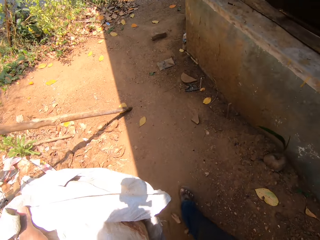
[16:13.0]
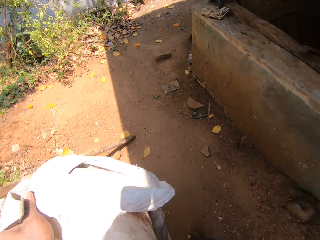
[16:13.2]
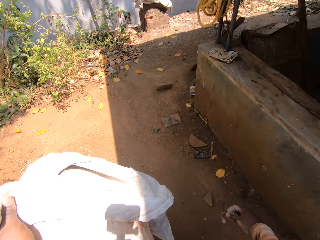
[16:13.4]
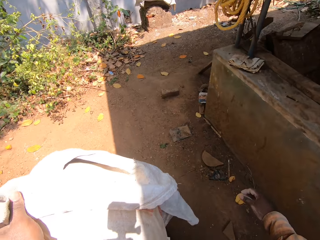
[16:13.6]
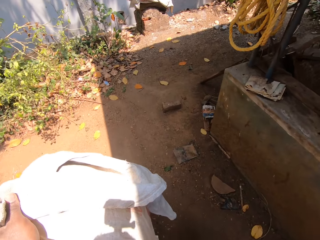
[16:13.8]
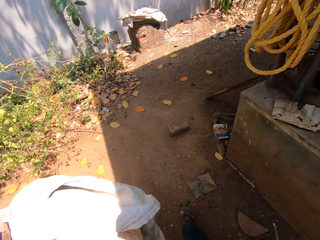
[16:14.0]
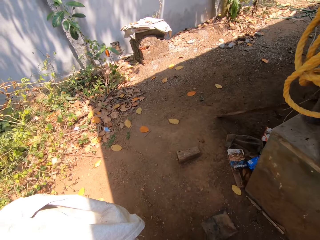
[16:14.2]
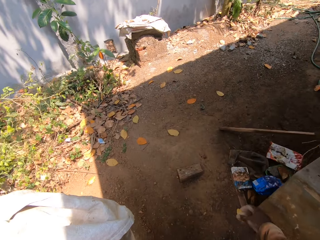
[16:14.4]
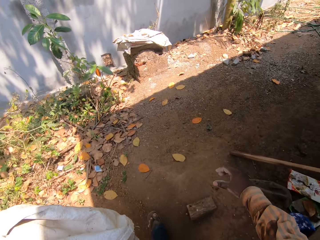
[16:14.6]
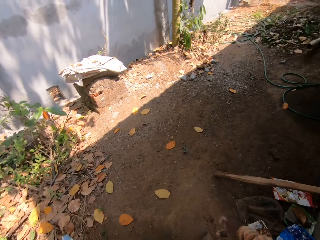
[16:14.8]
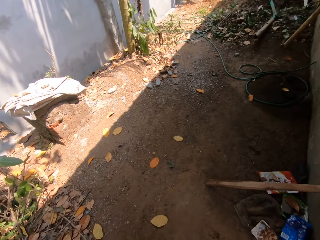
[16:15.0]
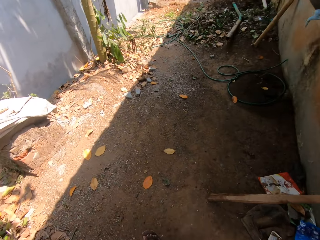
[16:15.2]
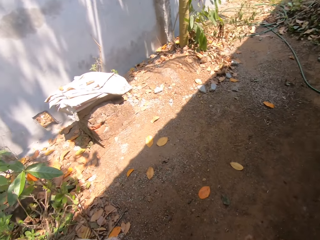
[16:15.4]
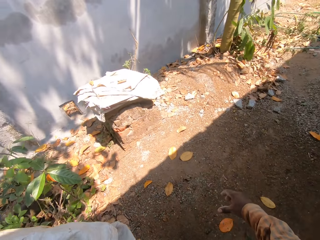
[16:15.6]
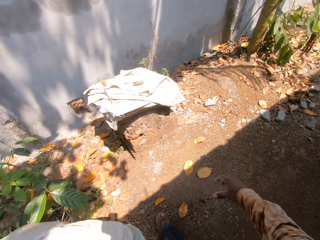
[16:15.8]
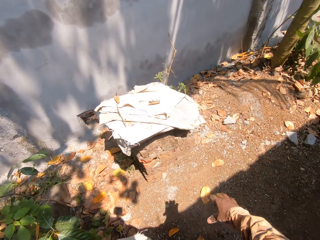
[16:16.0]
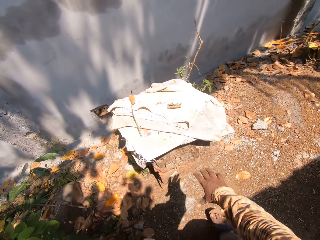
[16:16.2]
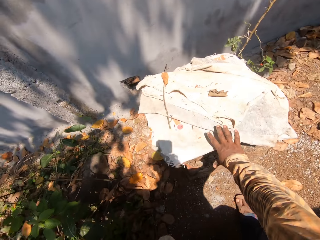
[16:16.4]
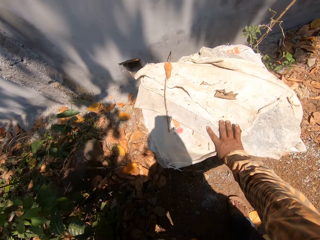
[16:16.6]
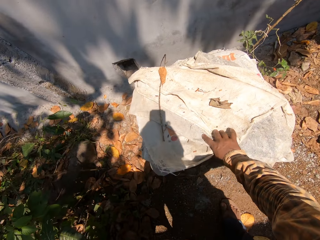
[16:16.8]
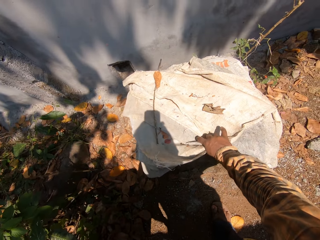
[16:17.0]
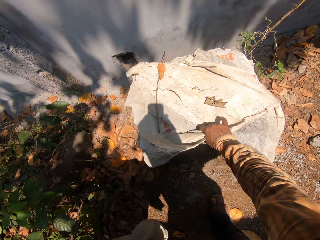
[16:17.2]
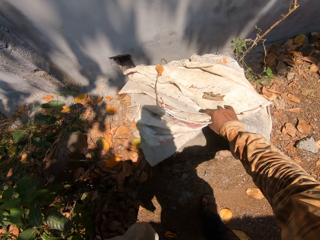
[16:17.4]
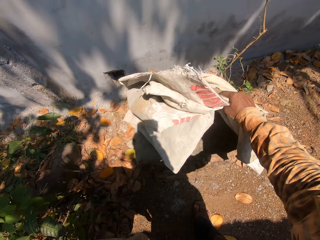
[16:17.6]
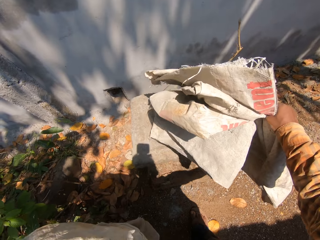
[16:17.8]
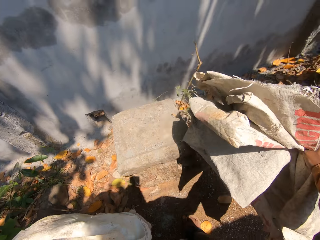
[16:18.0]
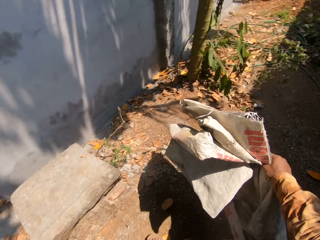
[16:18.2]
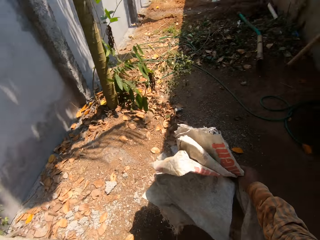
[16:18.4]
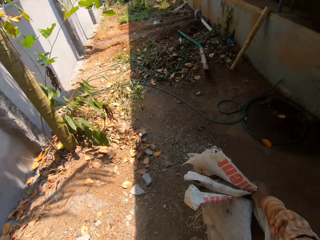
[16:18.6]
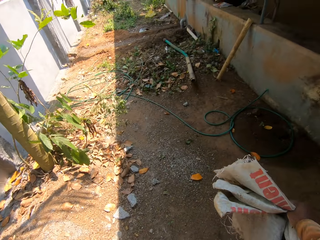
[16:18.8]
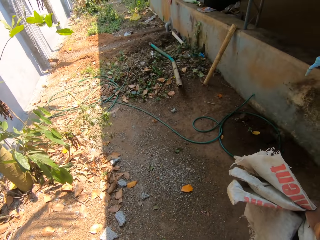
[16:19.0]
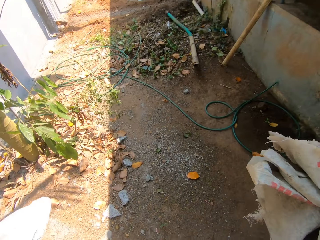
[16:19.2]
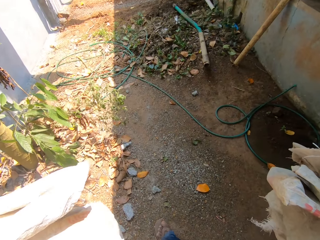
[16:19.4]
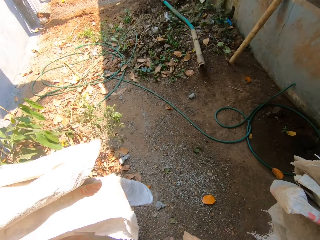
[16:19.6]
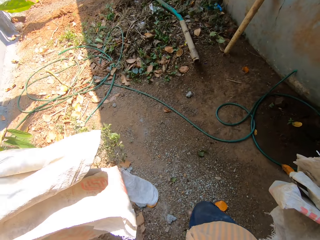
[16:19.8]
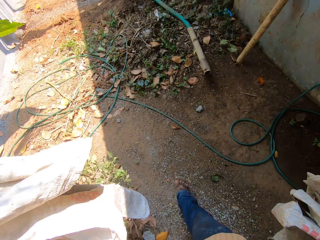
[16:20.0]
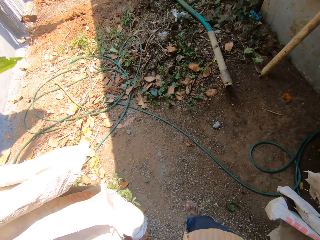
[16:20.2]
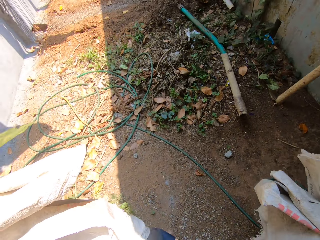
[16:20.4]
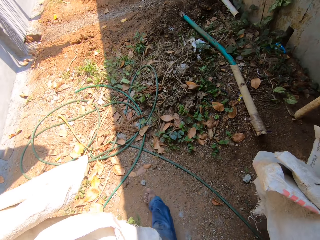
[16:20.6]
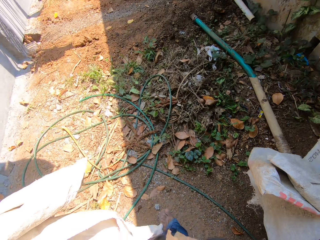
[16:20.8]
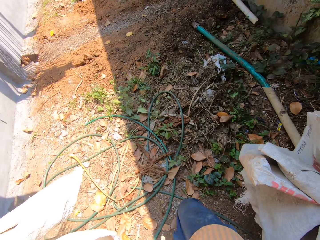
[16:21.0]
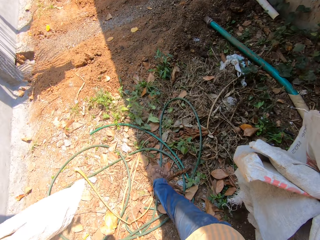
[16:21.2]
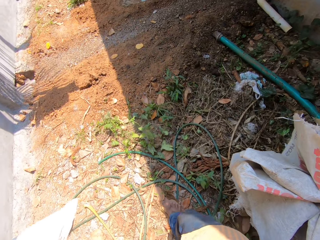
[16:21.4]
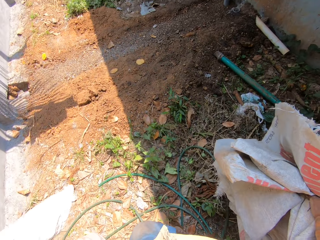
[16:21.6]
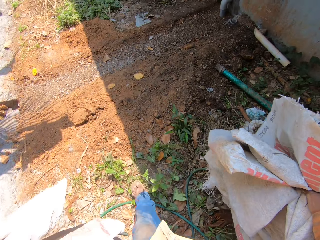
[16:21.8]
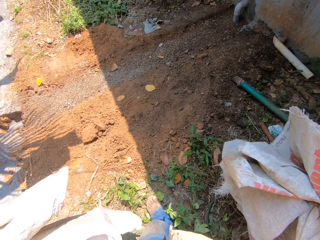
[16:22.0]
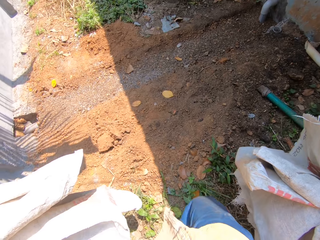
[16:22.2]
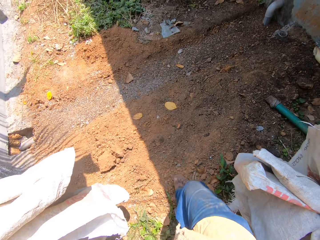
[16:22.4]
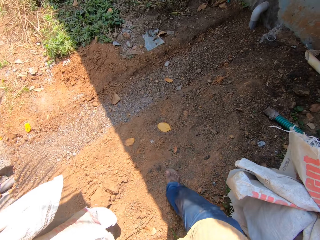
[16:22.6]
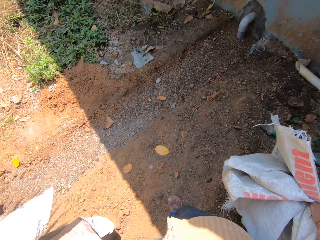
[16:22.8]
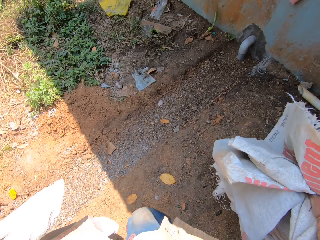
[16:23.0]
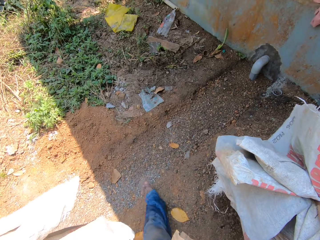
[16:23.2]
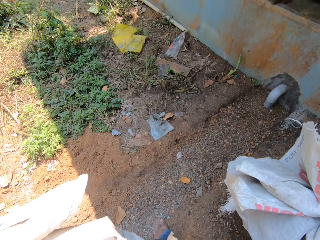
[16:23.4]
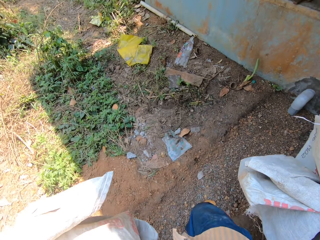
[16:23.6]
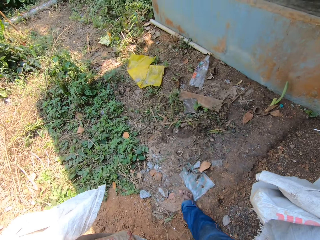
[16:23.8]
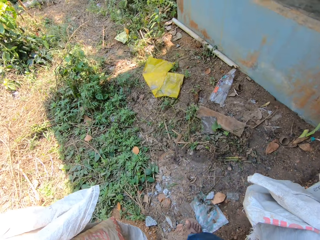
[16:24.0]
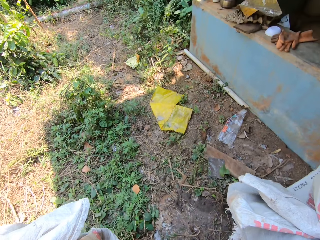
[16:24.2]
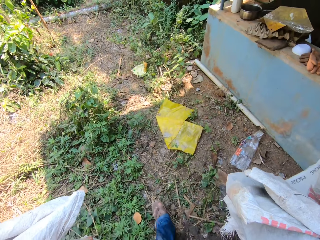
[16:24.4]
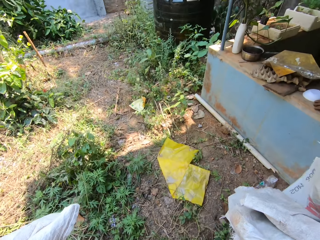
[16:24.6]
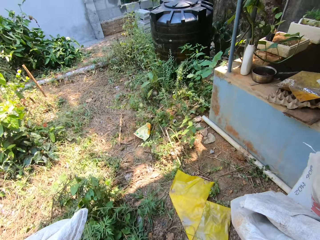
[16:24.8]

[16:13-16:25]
The camera wearer picks some sacks from a stone with his right hand. He walks around the compound. He walks to a brick wall.

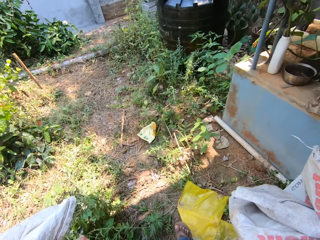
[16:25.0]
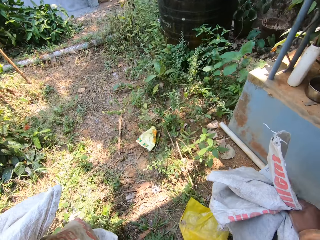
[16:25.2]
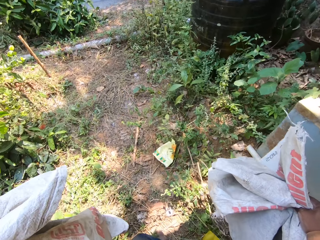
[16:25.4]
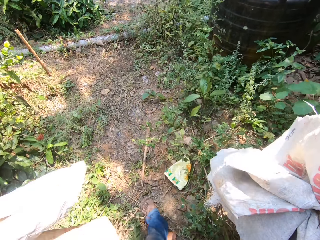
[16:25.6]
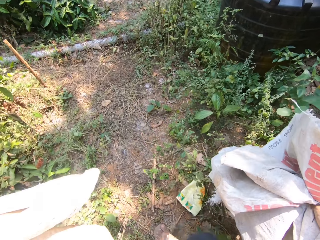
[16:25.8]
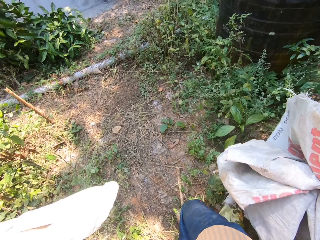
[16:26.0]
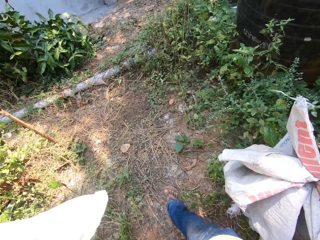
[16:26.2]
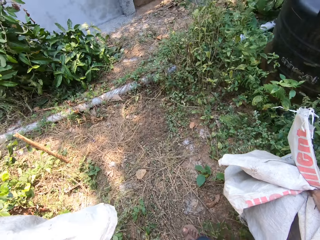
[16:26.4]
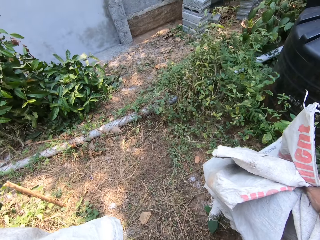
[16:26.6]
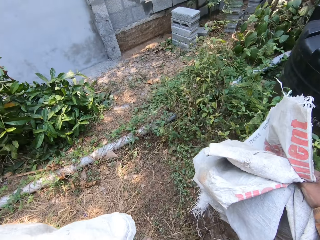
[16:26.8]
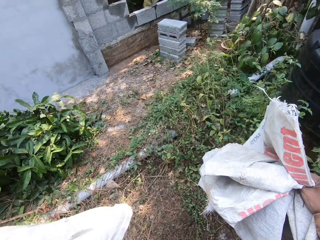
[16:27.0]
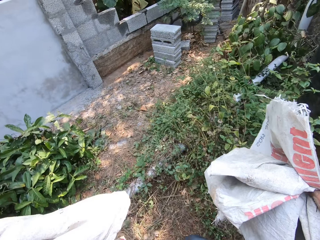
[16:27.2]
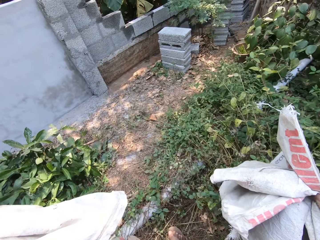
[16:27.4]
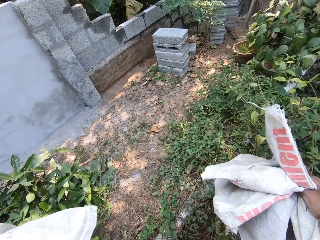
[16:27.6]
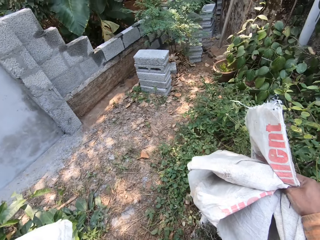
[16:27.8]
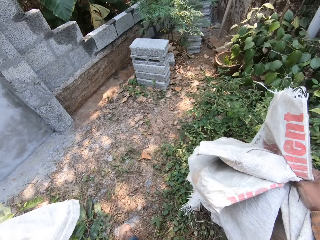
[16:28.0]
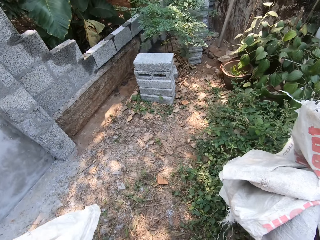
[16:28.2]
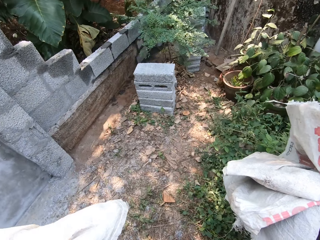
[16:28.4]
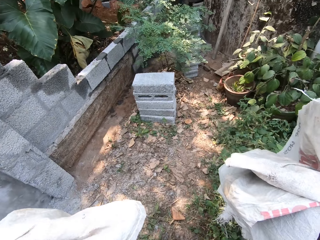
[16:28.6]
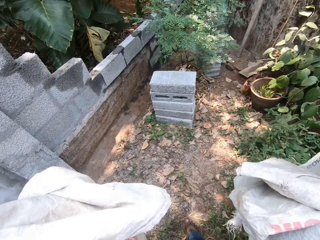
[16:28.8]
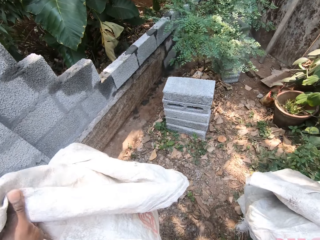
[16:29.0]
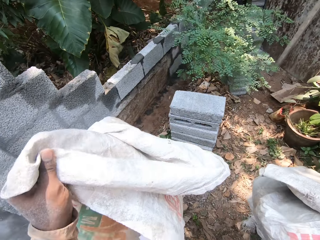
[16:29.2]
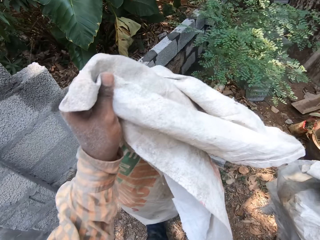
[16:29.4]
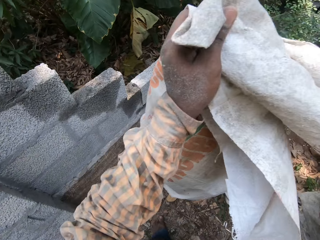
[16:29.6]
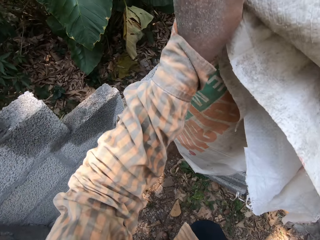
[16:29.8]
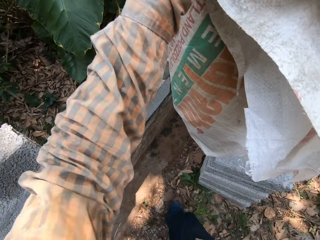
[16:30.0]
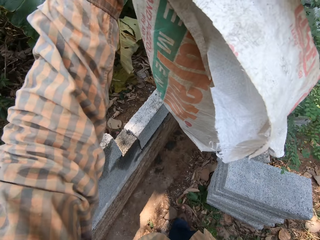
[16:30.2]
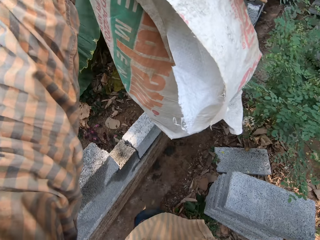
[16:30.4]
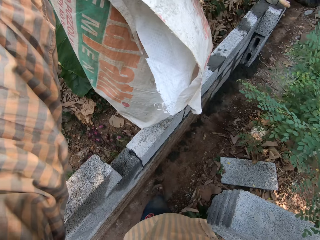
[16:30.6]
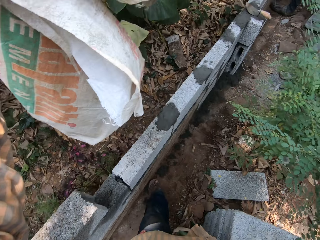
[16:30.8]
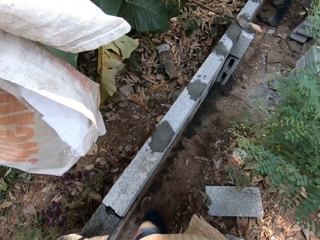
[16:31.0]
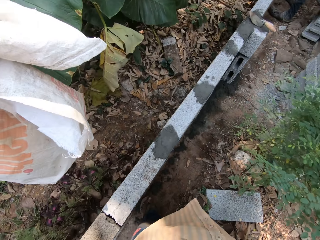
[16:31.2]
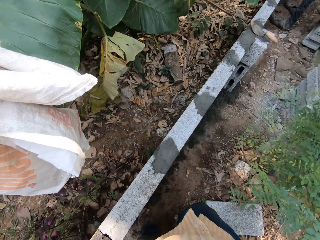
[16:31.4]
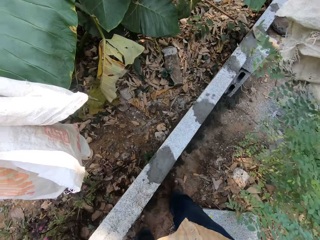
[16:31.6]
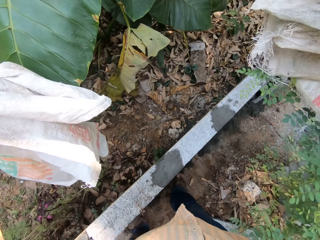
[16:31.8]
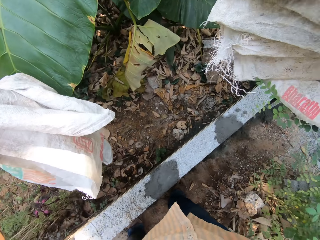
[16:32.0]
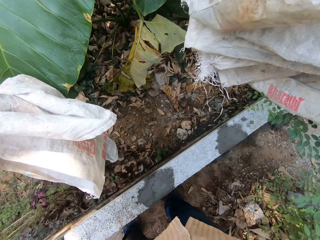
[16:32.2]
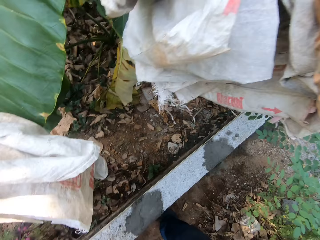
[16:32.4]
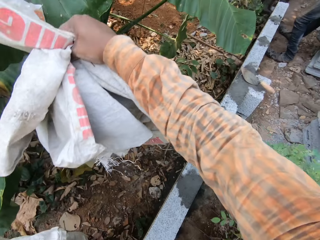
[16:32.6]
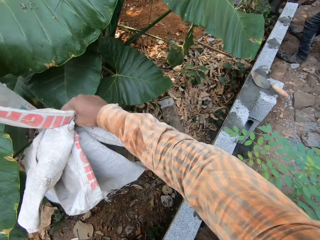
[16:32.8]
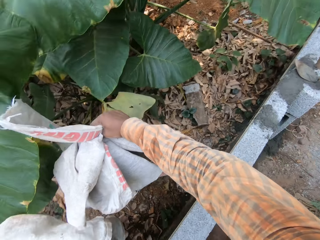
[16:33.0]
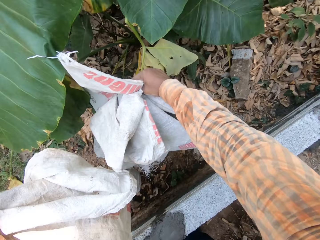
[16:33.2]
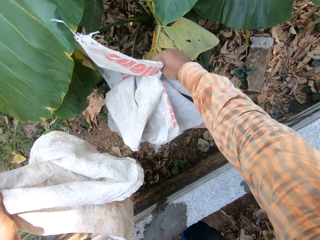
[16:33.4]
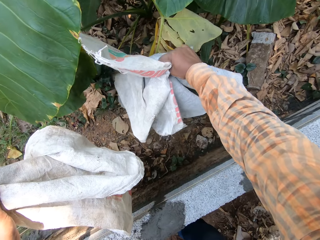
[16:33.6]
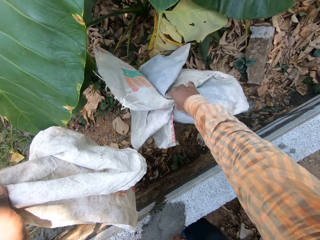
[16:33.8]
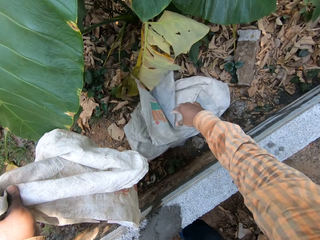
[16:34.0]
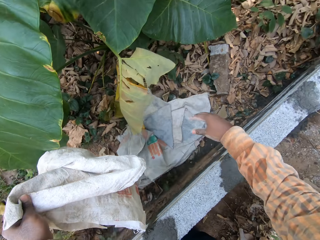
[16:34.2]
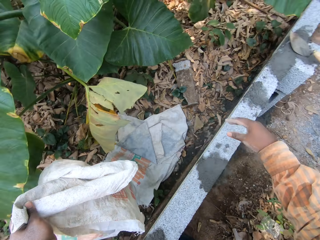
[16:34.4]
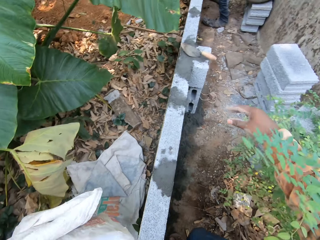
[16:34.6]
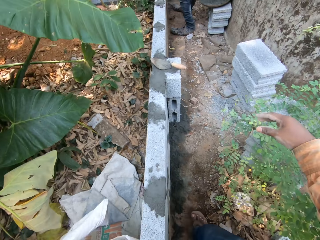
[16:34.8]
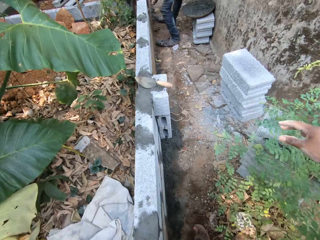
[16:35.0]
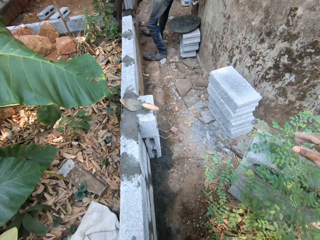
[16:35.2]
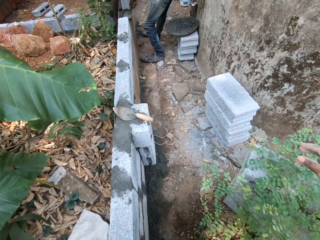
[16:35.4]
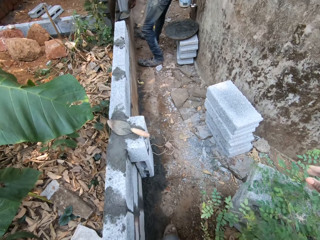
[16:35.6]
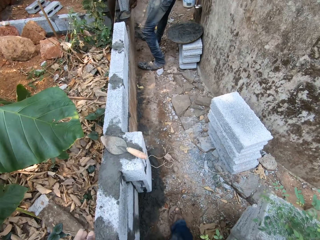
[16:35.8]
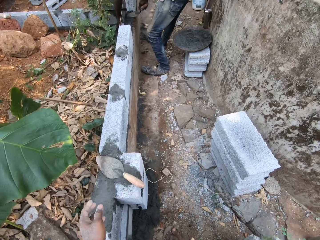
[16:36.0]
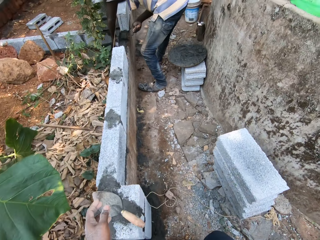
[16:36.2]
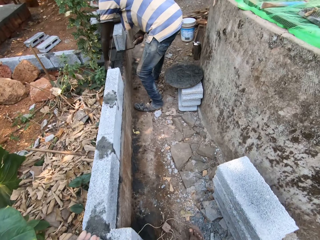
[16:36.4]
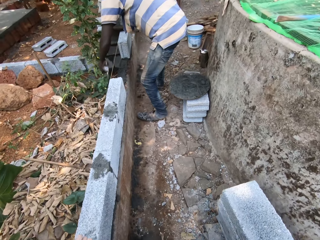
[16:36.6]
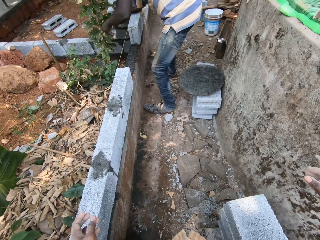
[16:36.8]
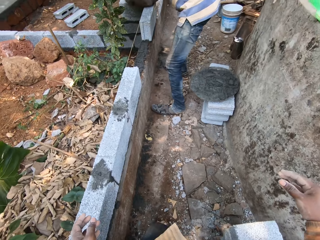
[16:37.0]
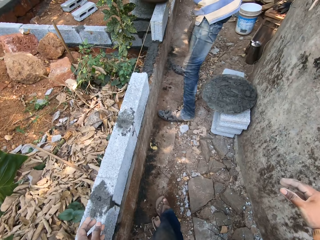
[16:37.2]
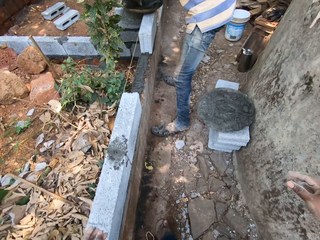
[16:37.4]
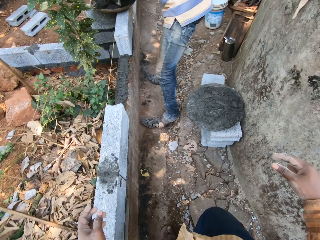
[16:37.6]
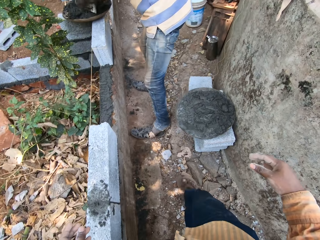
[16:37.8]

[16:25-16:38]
The camera wearer puts the sack on the ground. He drops the sacks over the brick wall with his right hand. He drops the sacks over the brick wall with his left hand. He walks towards the brick wall. He walks around the compound. A man holds cement with a trowel.
